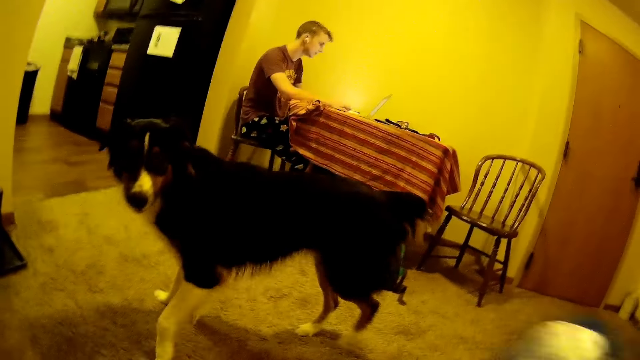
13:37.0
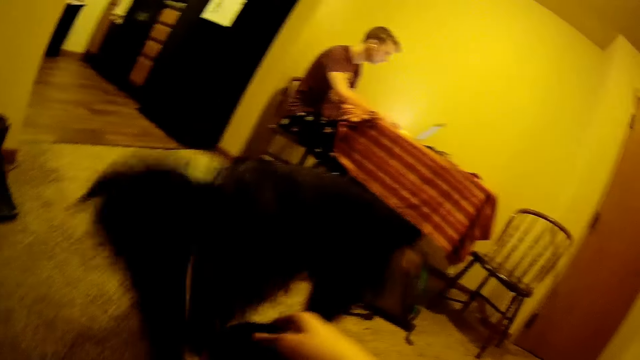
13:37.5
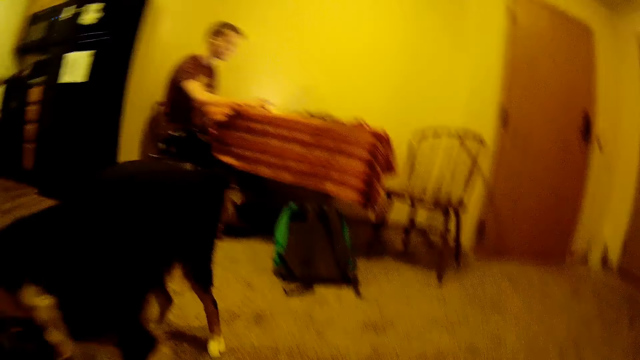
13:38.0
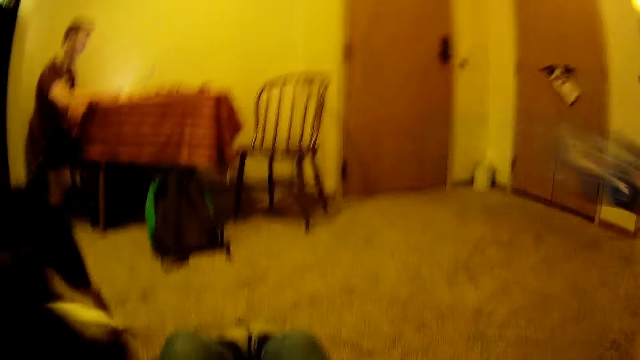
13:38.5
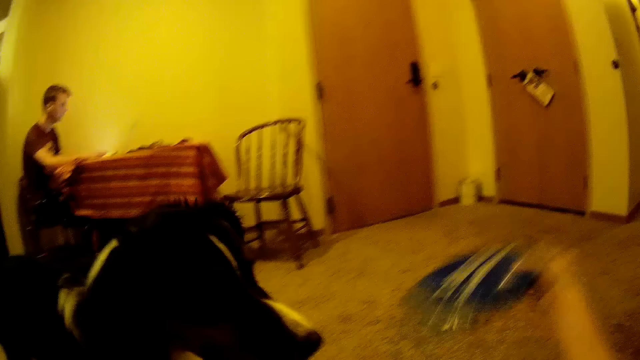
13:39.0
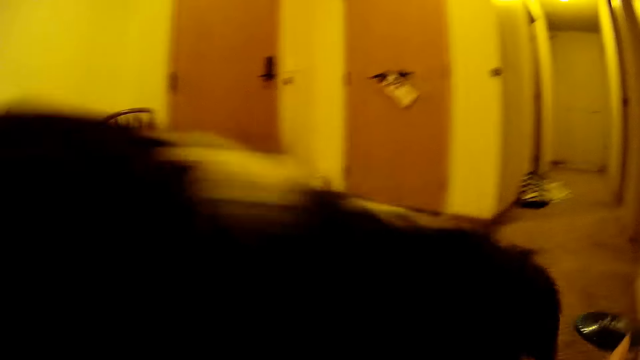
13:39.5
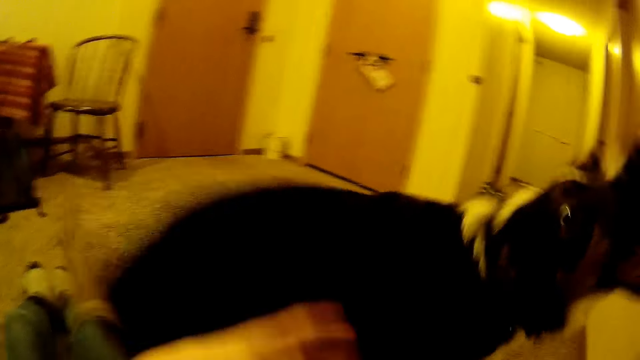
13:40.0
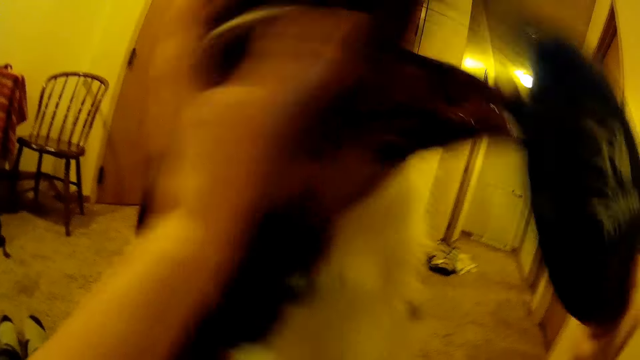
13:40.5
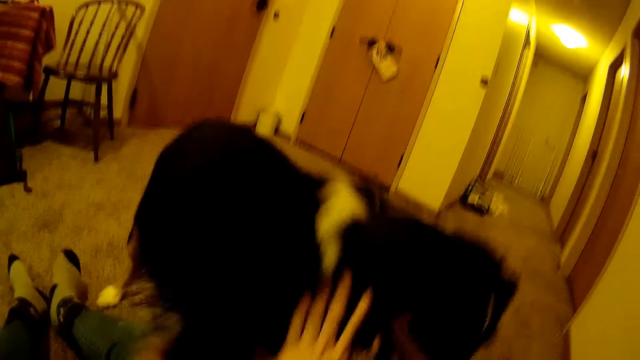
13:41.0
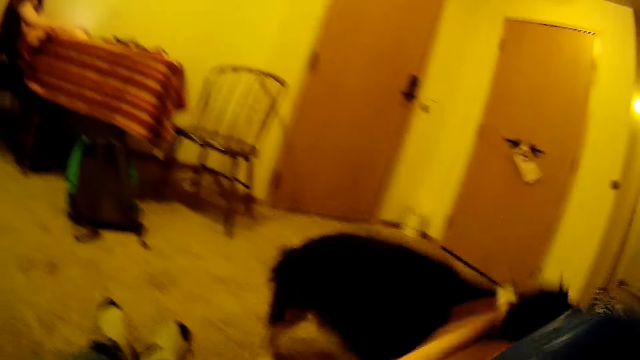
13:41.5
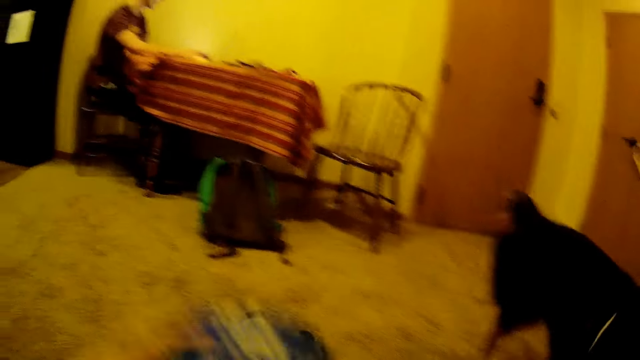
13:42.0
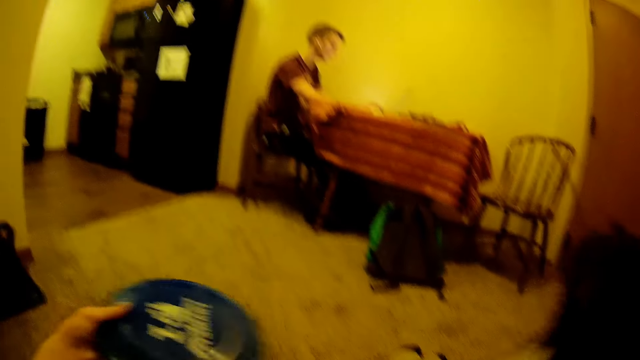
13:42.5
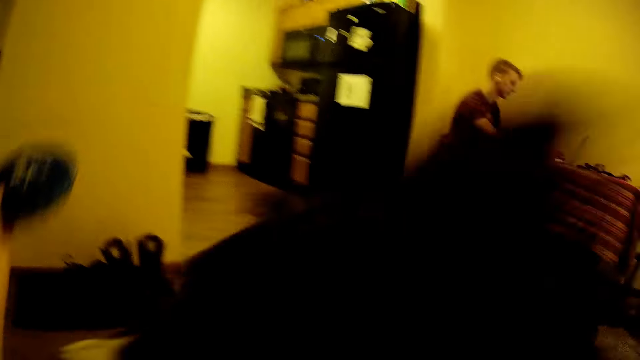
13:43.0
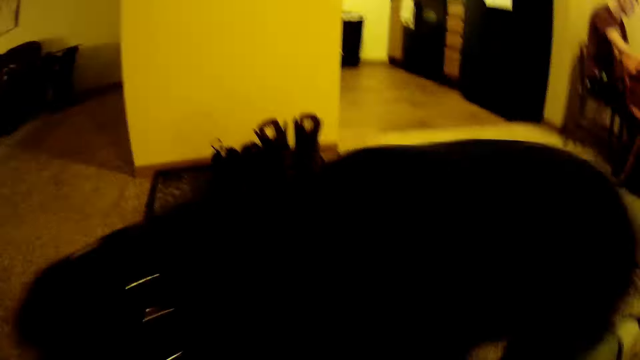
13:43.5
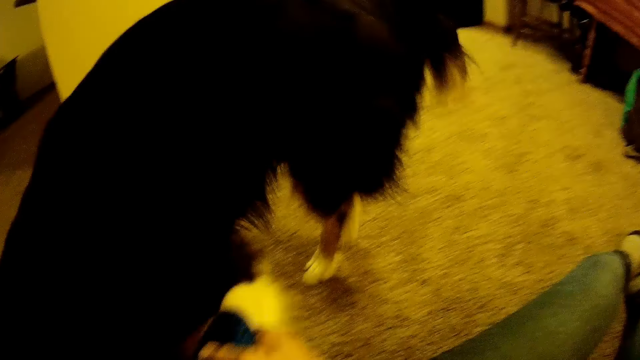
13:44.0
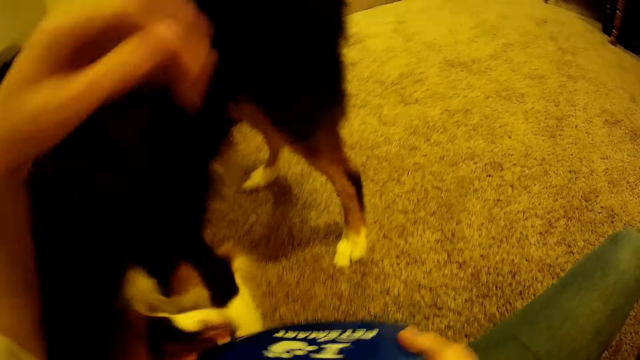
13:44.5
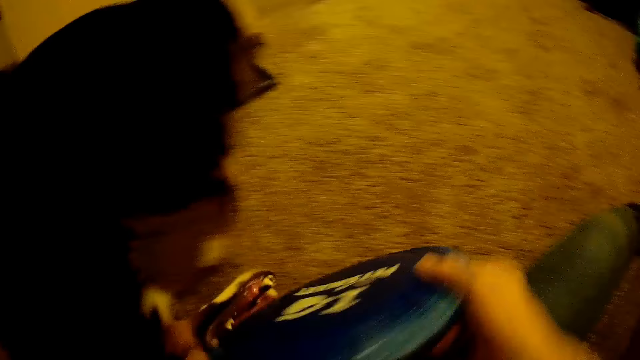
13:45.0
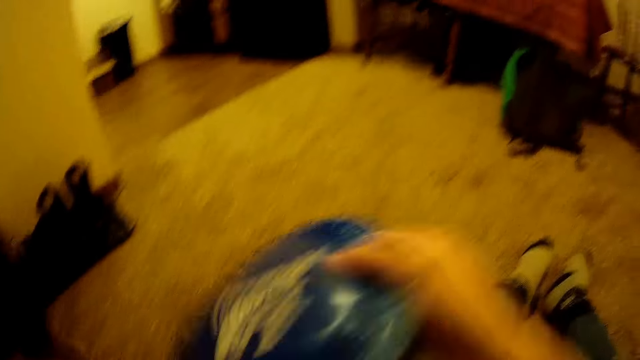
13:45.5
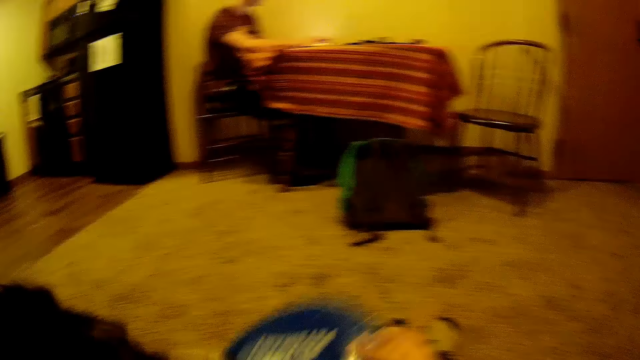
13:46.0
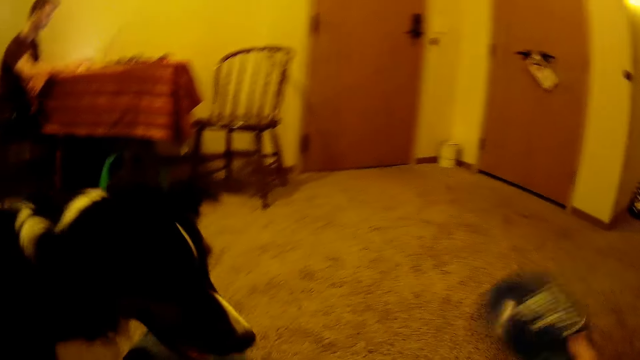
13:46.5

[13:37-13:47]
The camera wearer plays with the dog. They pull the disk and shake the disk.

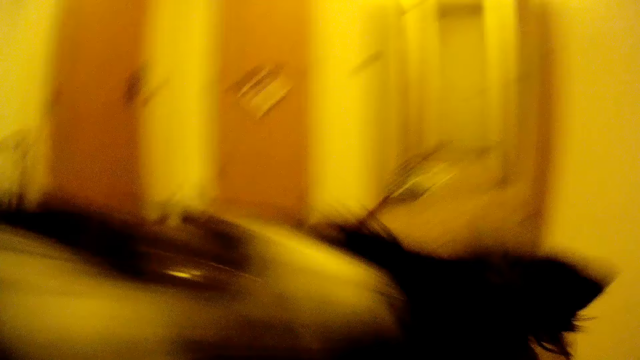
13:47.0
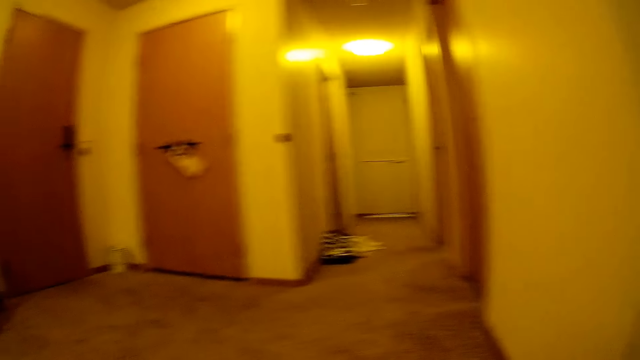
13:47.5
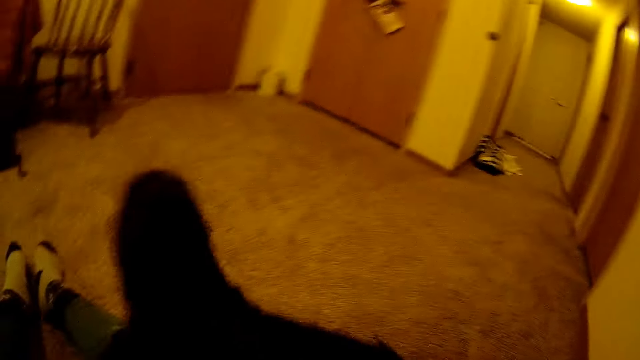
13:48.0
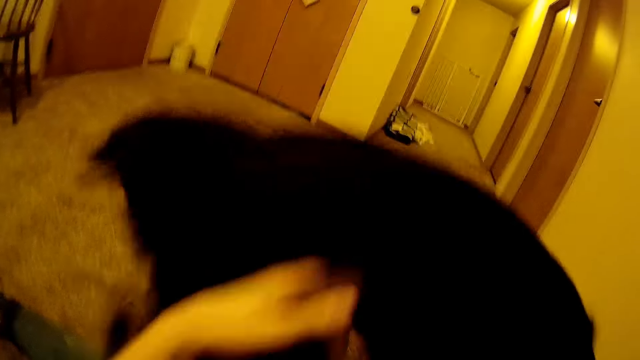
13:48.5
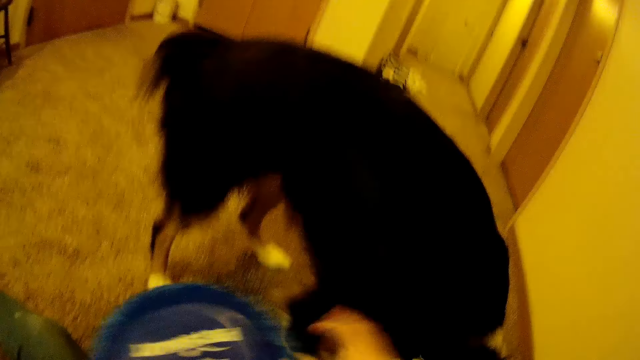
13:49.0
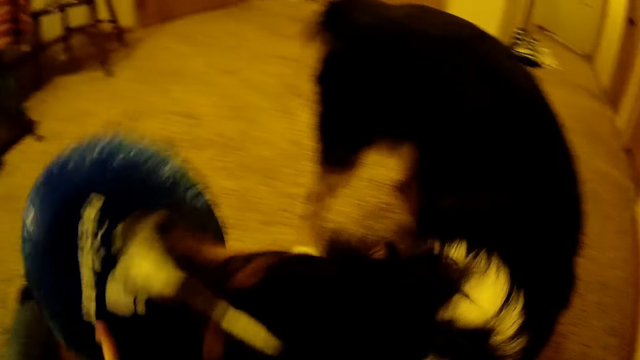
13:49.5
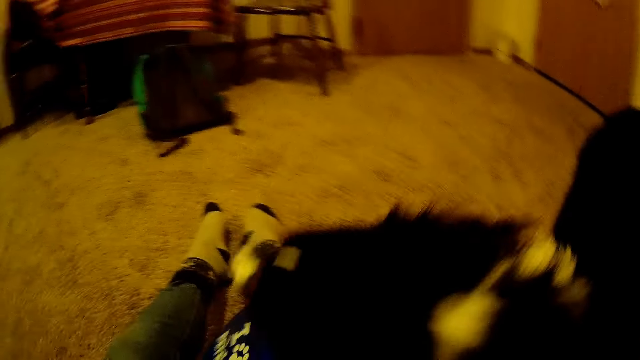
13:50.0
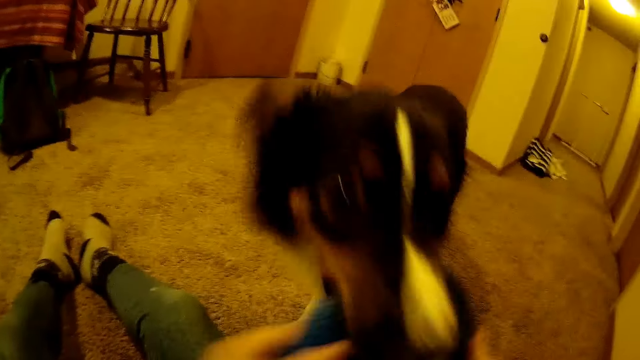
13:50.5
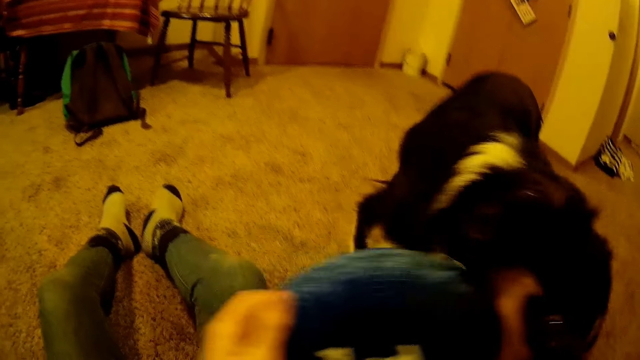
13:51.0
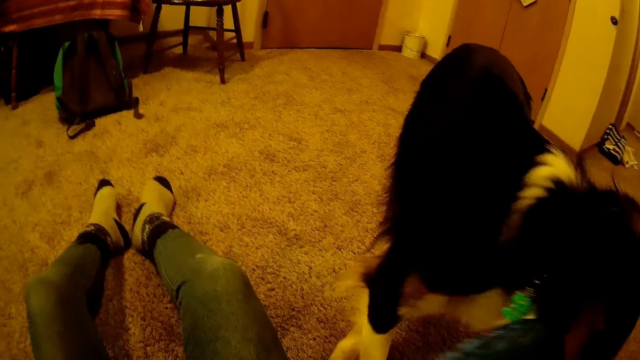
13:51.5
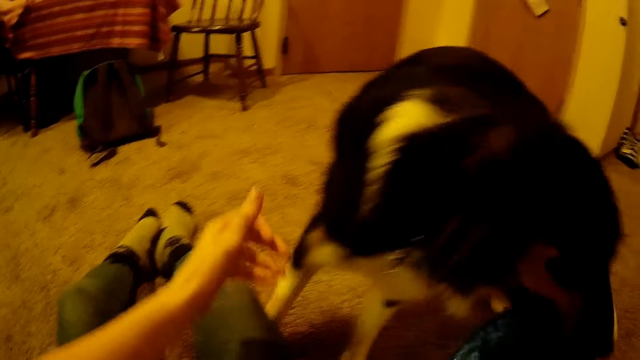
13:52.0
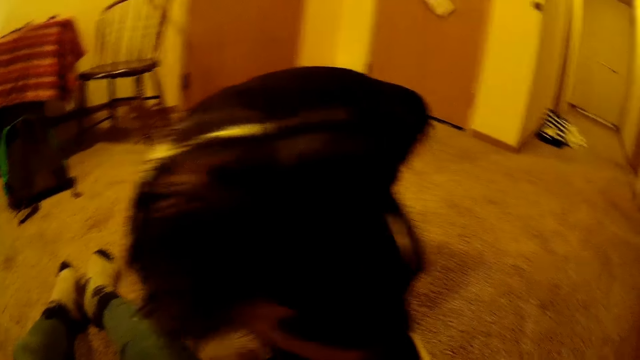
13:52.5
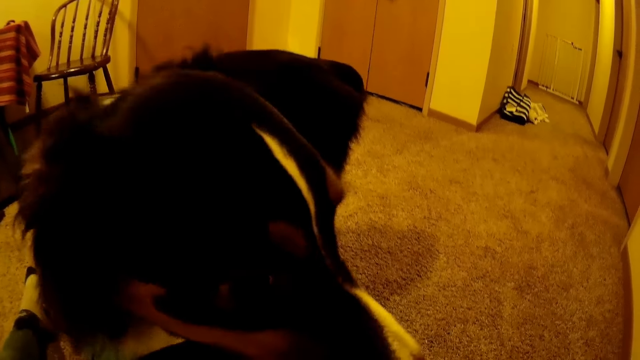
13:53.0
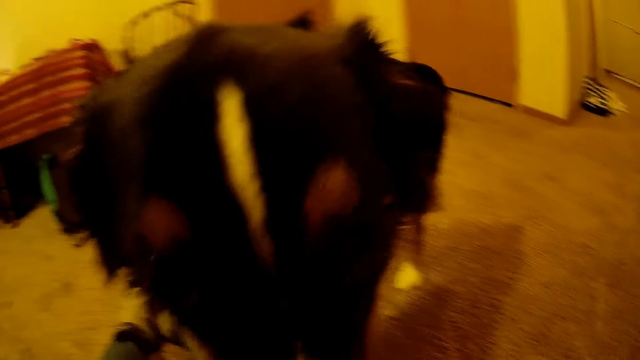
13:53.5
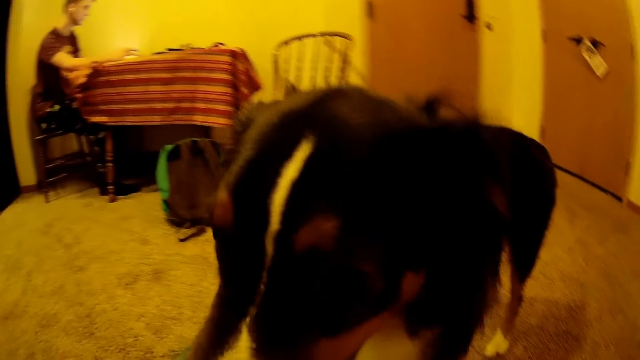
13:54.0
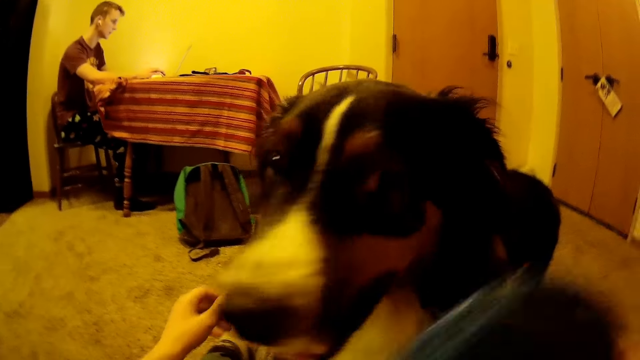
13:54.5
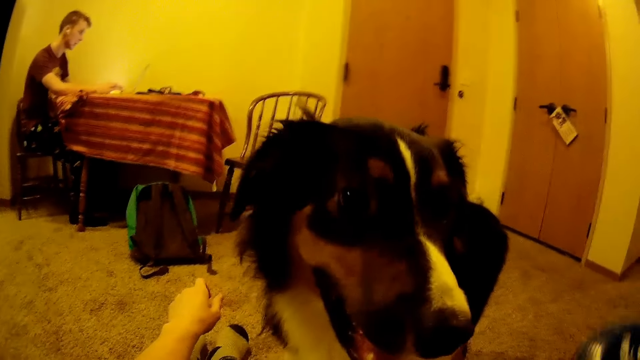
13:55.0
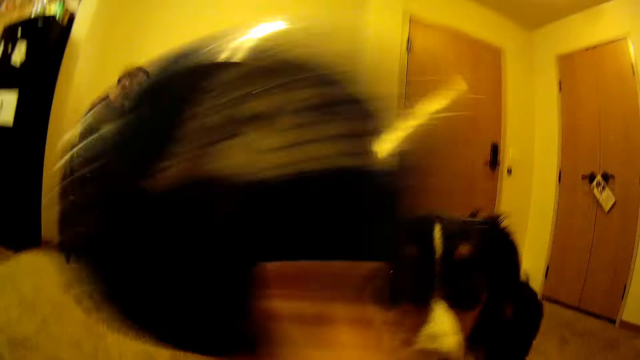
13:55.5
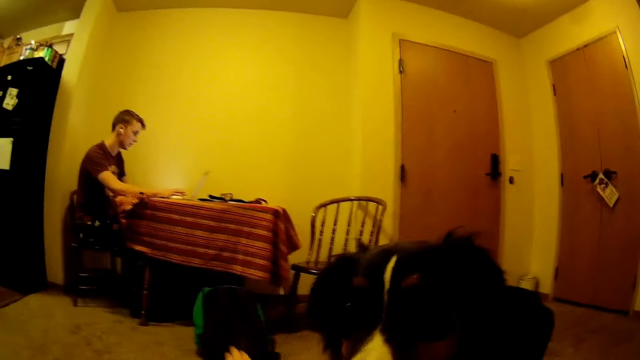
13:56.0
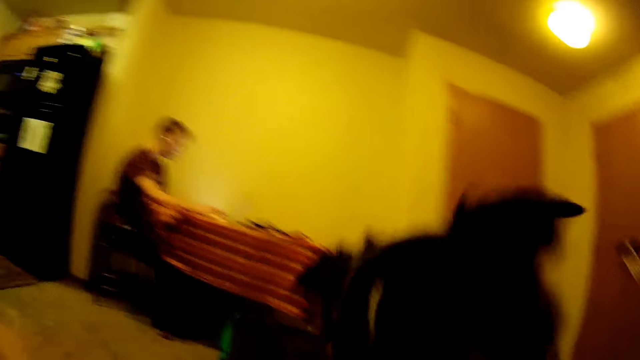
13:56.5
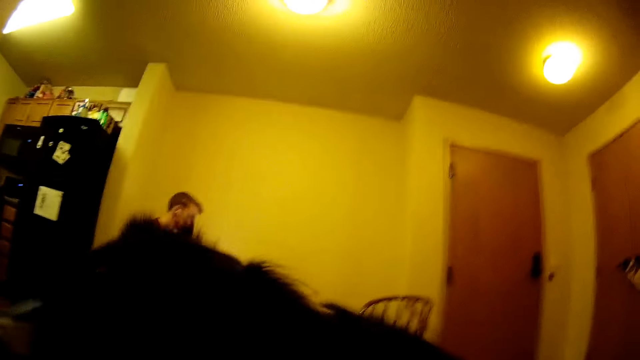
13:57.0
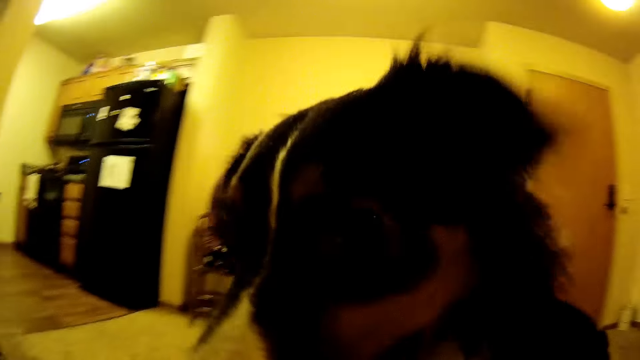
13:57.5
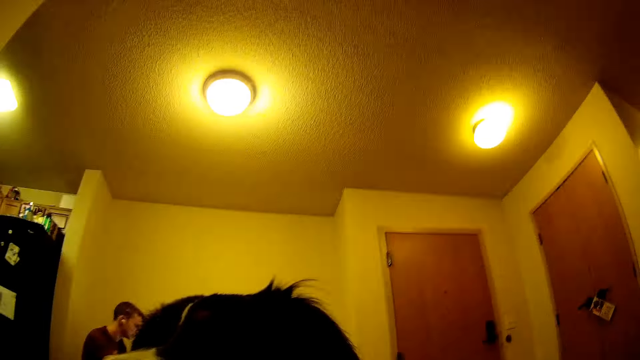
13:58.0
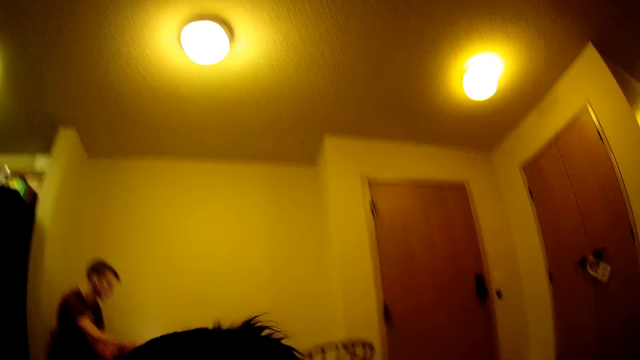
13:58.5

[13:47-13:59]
The camera wearer moves the disk down. They push the dog. They move the disk to the left hand. They lift the disk. They play with the dog. They move a hand up. They pull the disk around. They move a hand forward. They look at the dog. They move the right hand. They move the left hand. They move the disk. They shake the disk.
